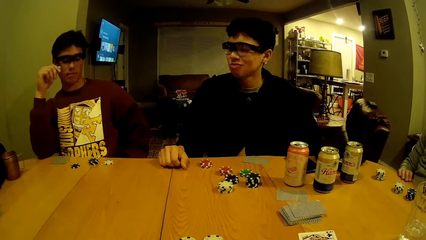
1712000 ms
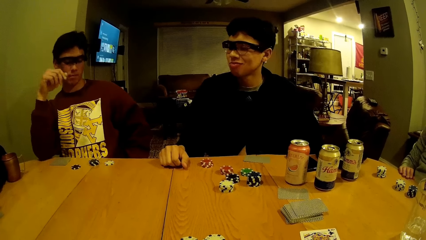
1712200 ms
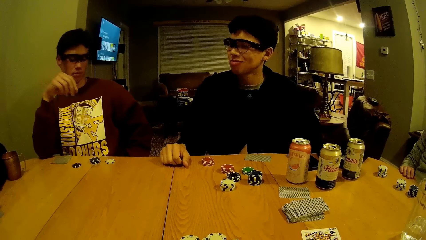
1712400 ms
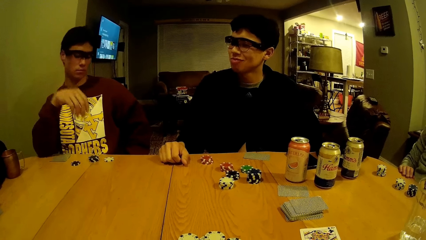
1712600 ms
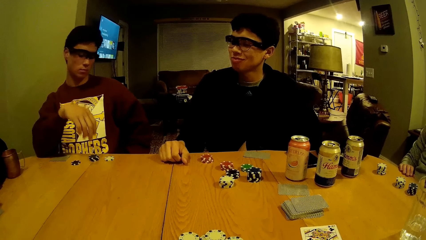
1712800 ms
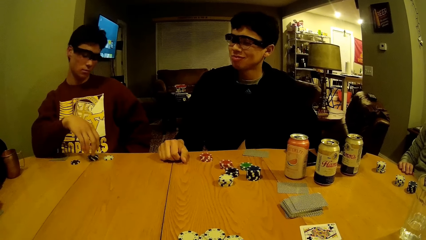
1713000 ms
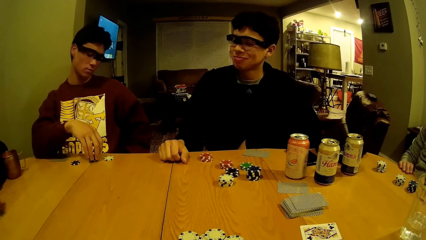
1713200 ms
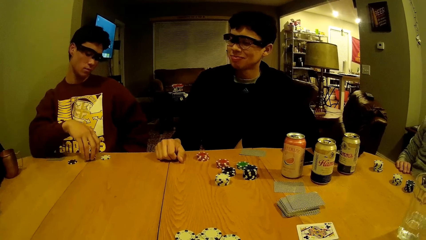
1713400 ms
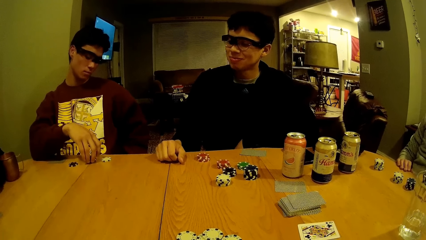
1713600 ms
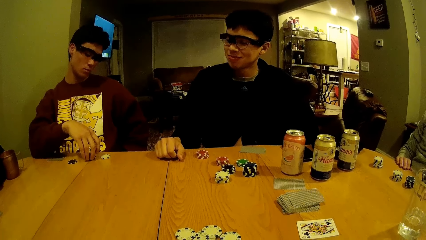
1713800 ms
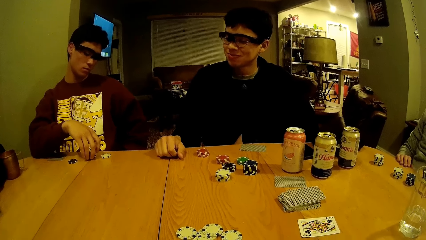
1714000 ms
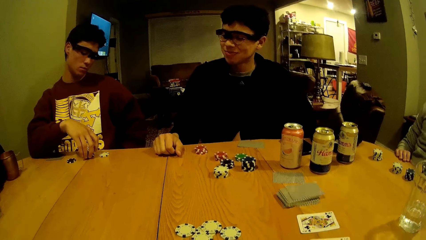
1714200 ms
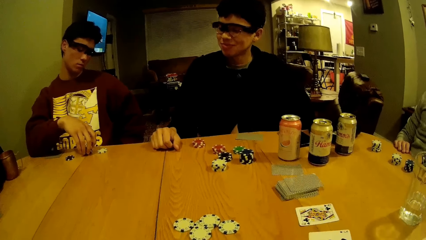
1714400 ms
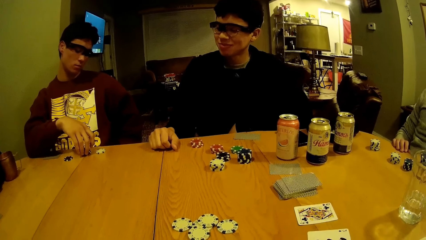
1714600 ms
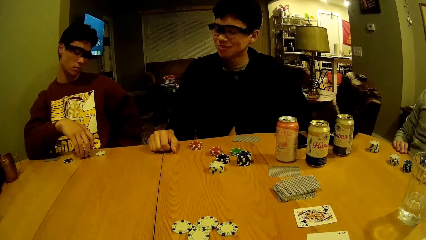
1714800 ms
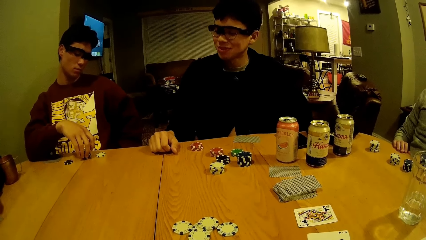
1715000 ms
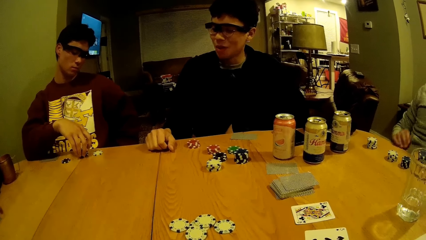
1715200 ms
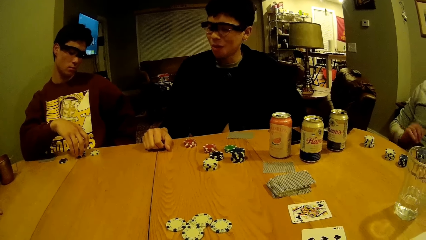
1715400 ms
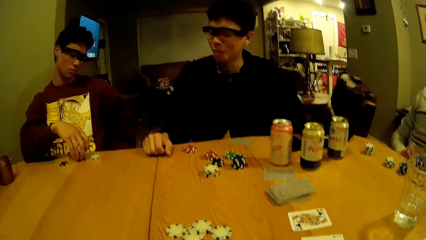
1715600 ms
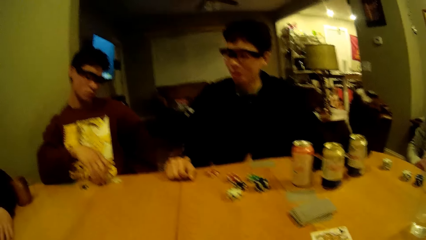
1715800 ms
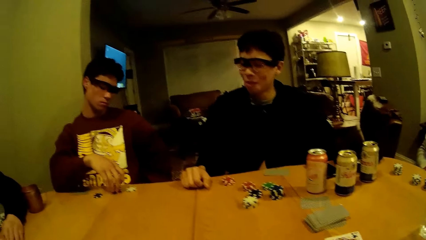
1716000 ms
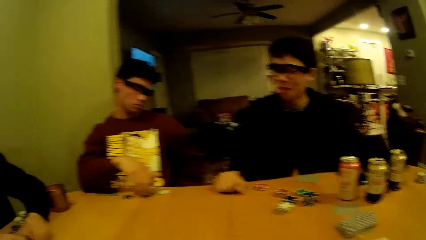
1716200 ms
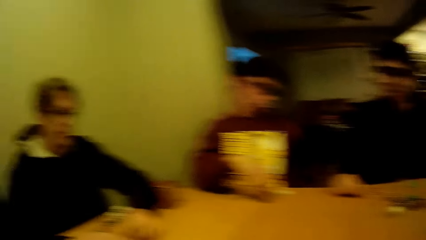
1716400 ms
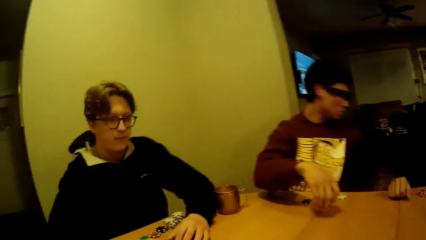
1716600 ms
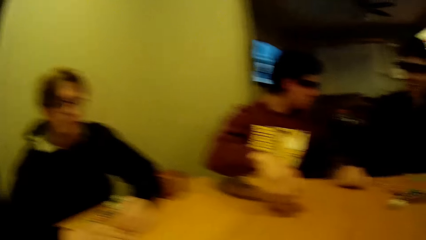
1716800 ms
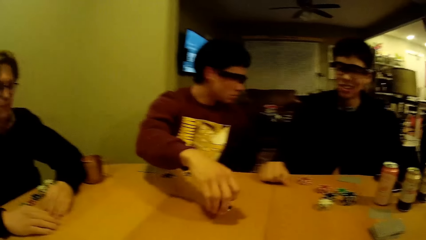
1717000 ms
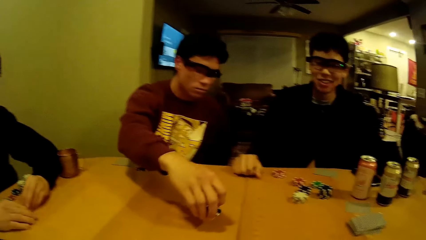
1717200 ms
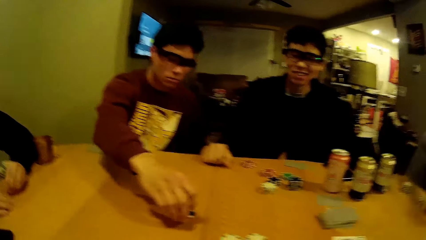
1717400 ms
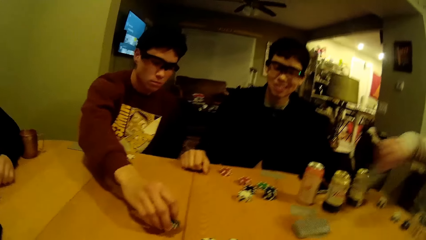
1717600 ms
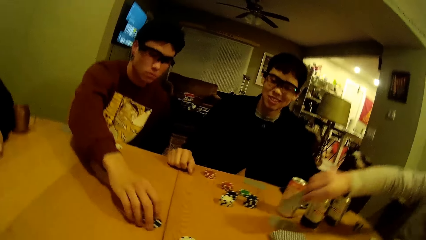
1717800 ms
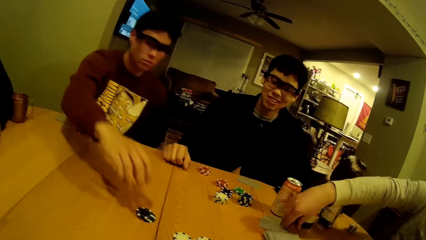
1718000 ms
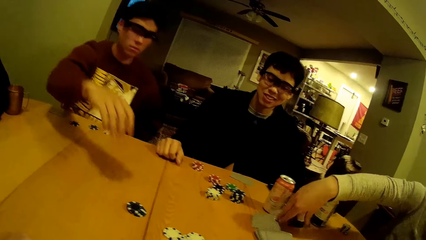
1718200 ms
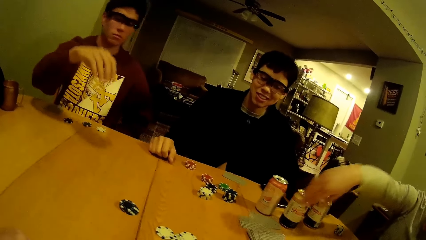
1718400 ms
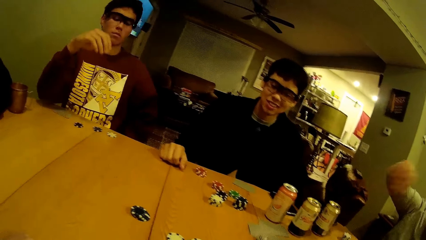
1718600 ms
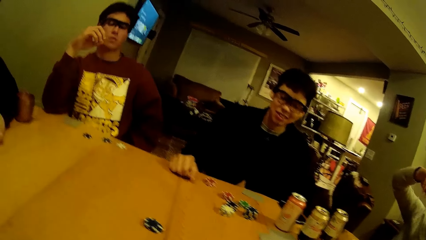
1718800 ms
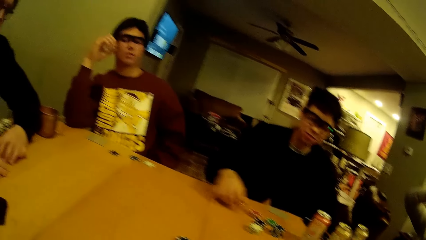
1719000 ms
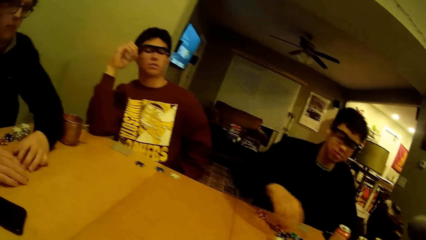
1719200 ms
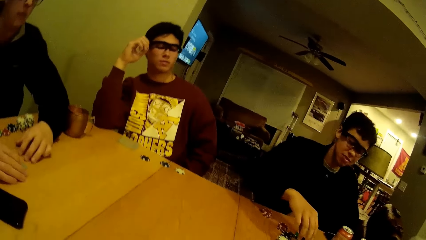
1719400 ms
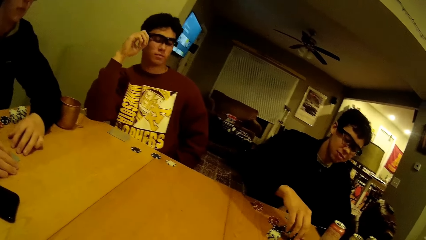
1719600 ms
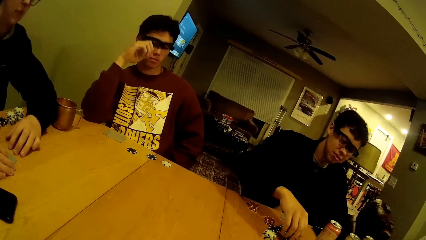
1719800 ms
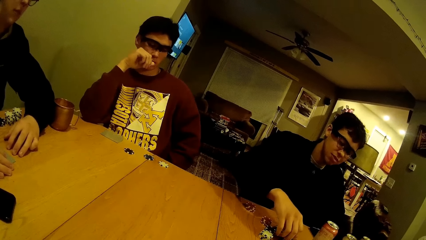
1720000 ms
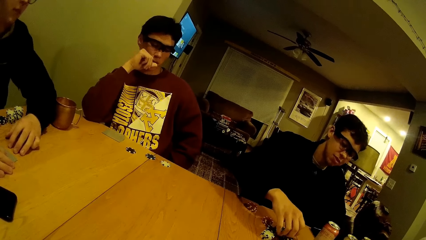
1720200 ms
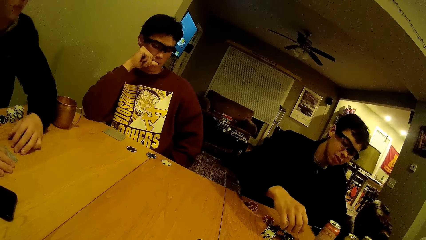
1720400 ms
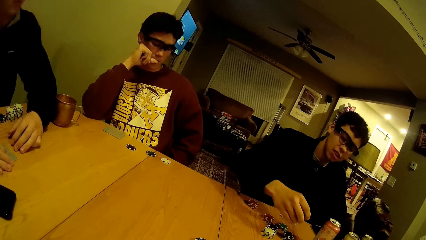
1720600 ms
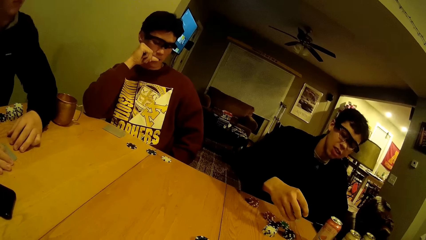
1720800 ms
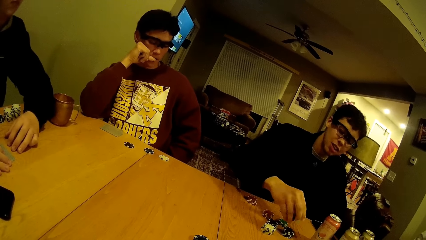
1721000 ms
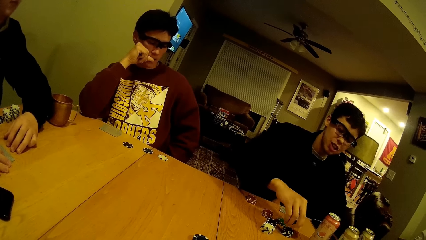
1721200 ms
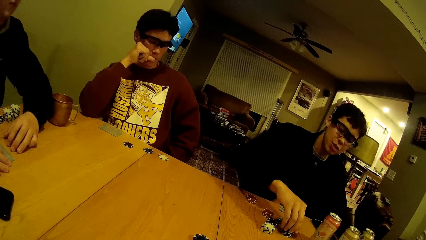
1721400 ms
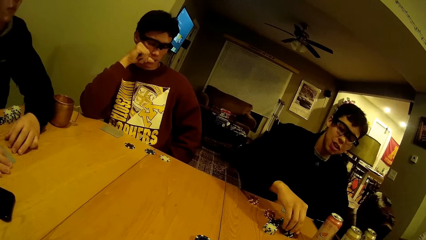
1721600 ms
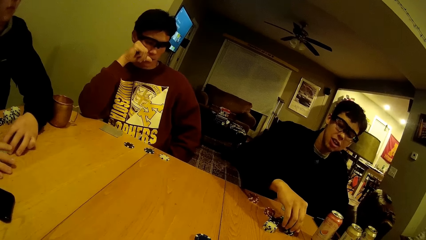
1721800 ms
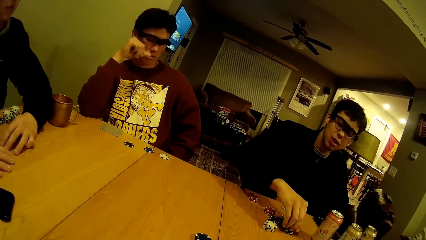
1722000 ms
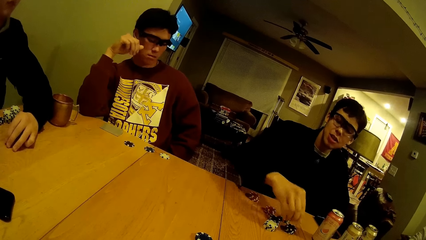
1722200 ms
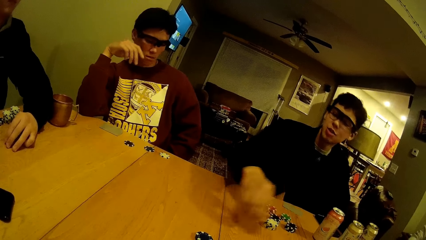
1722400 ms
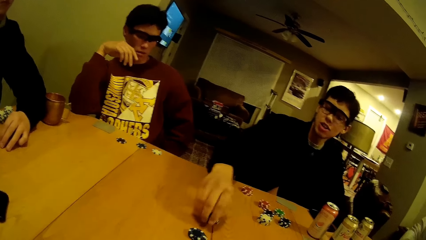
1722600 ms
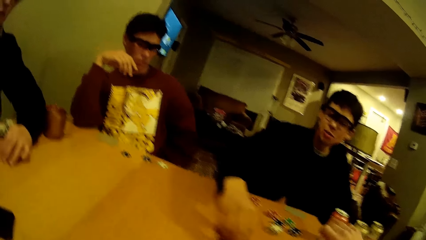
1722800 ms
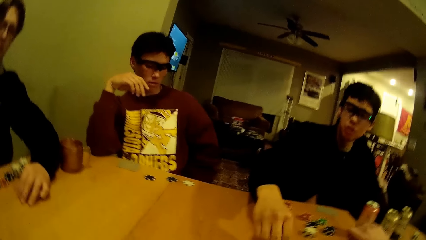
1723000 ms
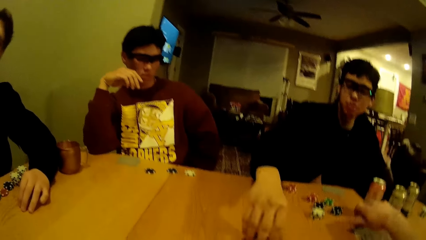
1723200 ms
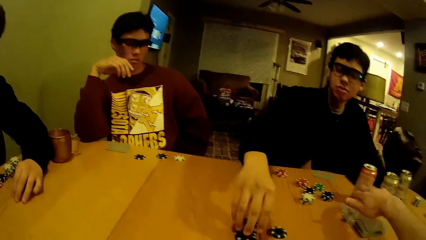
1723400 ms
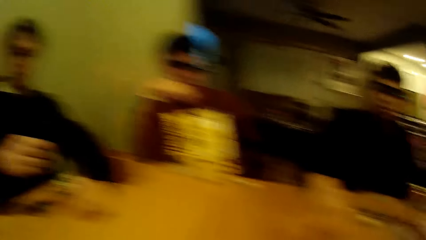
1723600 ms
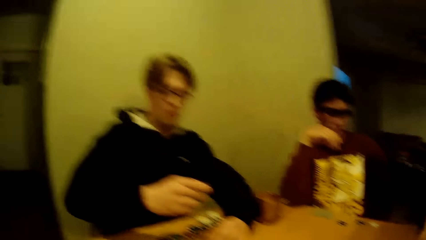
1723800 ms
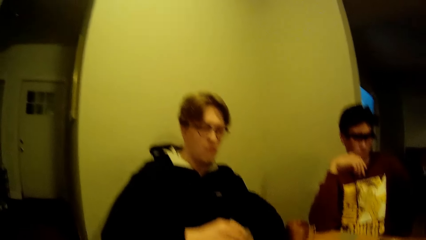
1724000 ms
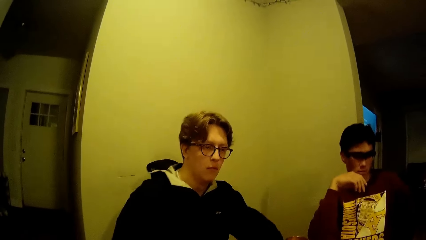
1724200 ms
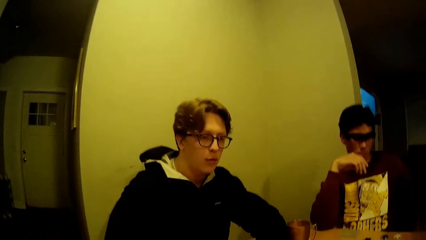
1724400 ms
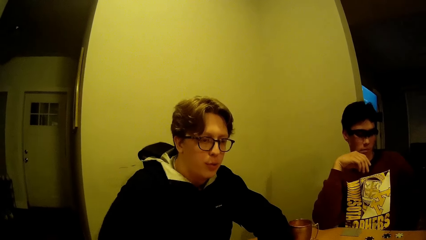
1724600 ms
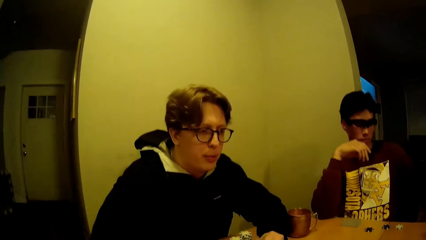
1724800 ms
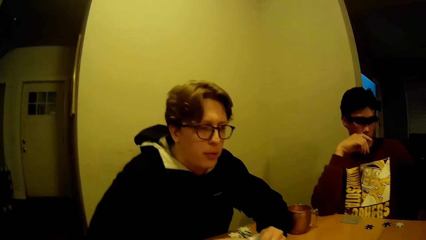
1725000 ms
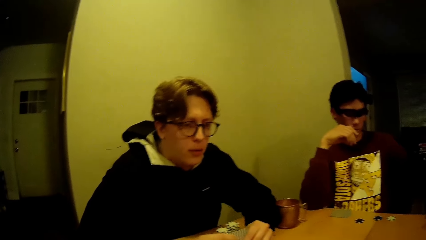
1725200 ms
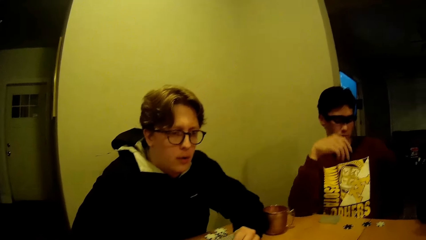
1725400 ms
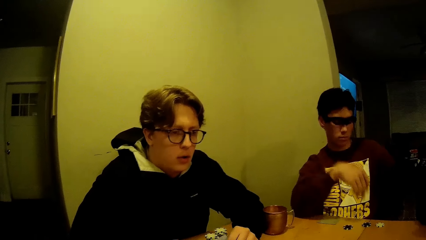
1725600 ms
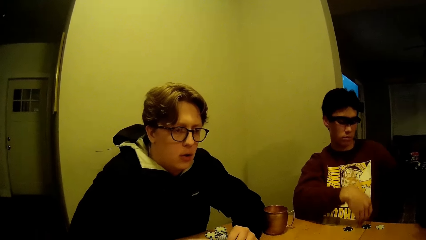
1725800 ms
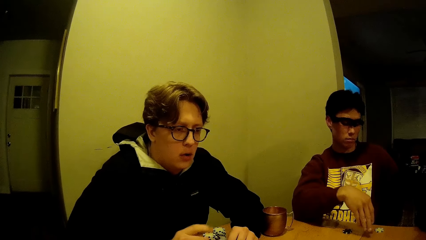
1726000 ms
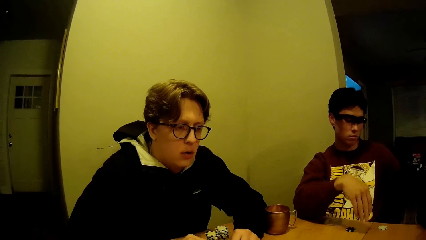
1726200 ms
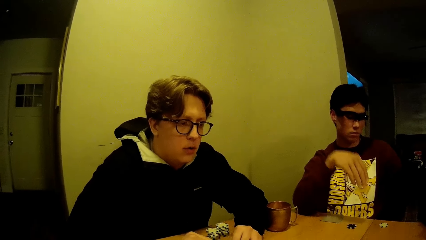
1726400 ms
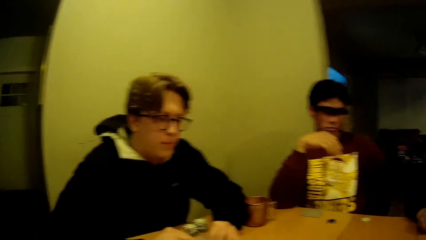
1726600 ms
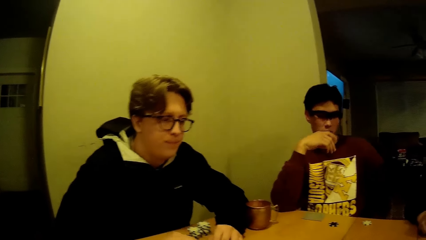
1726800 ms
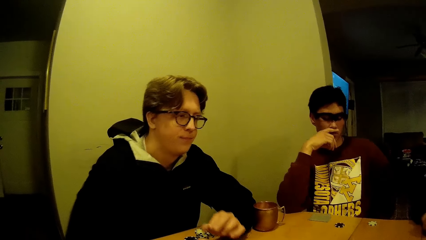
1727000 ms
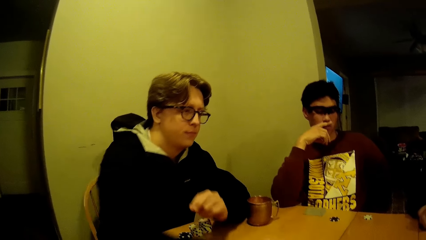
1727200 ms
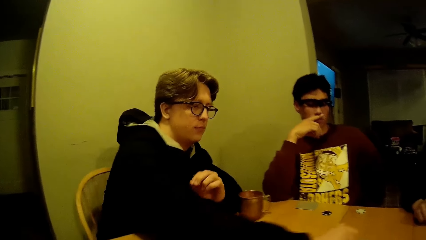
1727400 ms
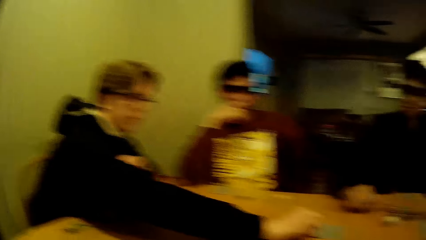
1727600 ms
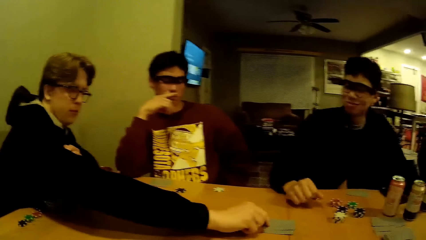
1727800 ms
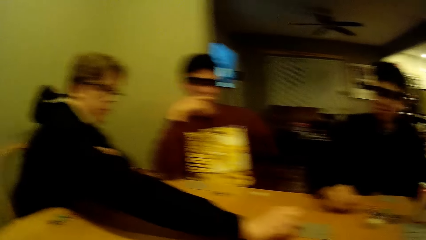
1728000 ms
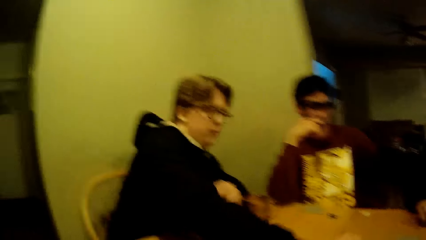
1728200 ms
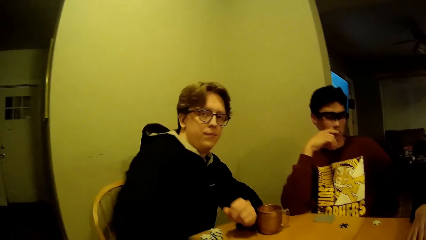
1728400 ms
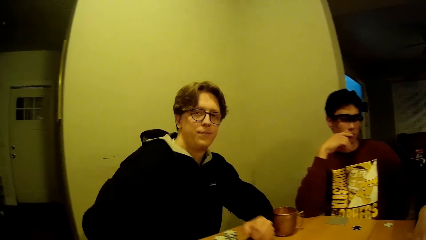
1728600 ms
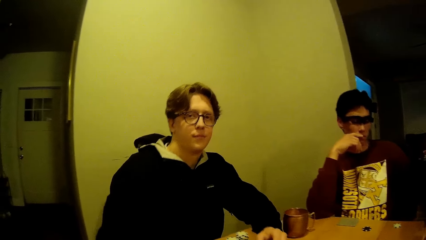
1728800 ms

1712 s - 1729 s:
A man moves the dice on the table with his right hand. Another man drops the card on the table with his right hand. A third man drops the dice on the table with his left hand. The camera wearer looks at a man. The first man drops the dice on the table with his right hand.
